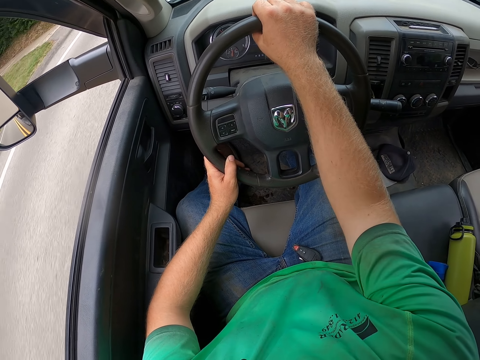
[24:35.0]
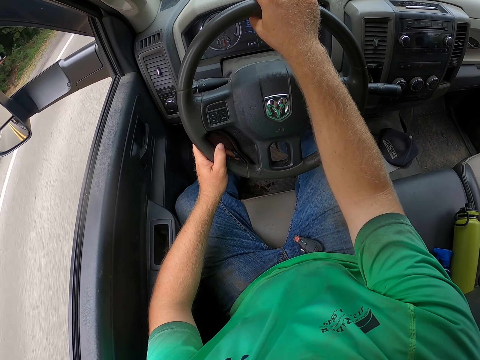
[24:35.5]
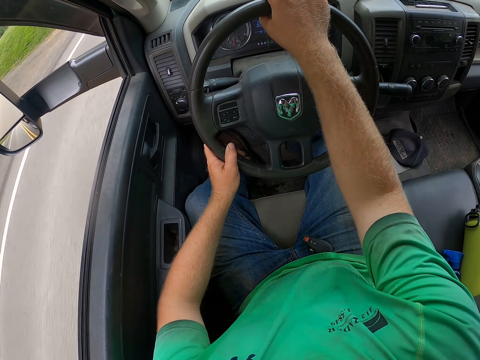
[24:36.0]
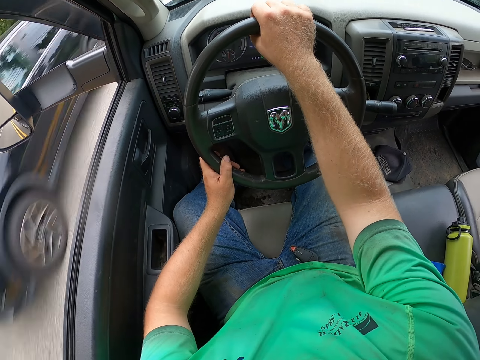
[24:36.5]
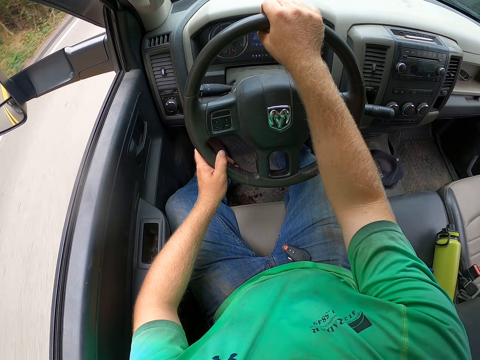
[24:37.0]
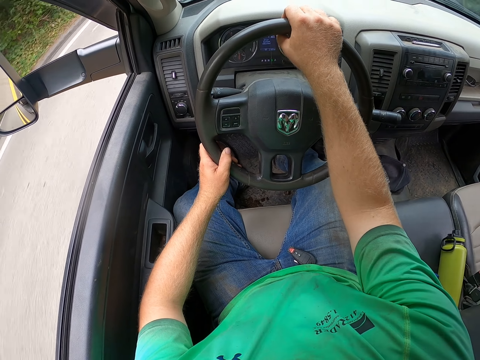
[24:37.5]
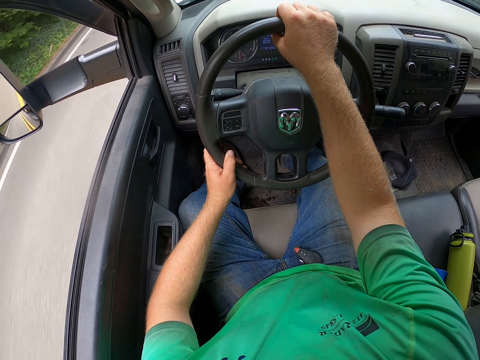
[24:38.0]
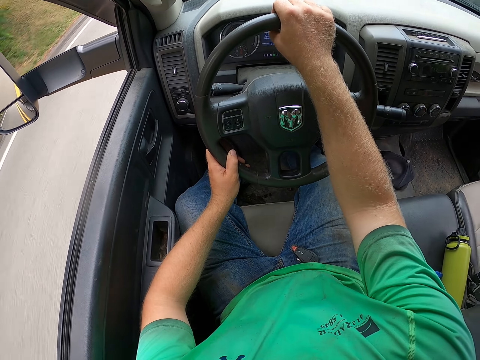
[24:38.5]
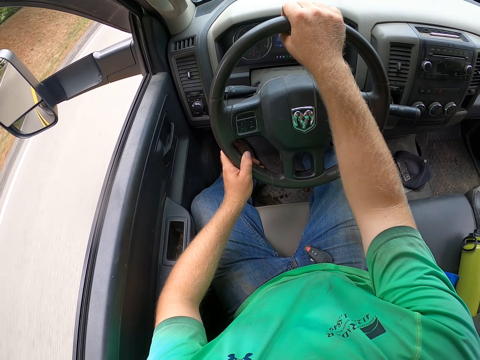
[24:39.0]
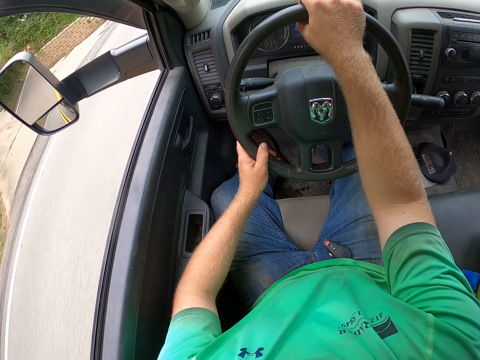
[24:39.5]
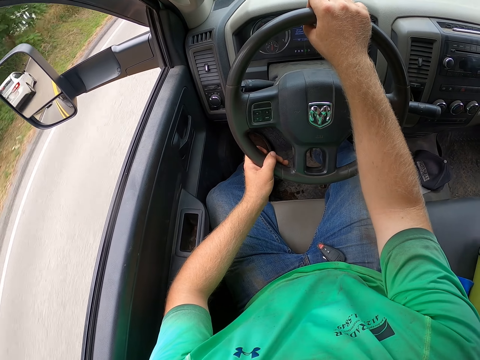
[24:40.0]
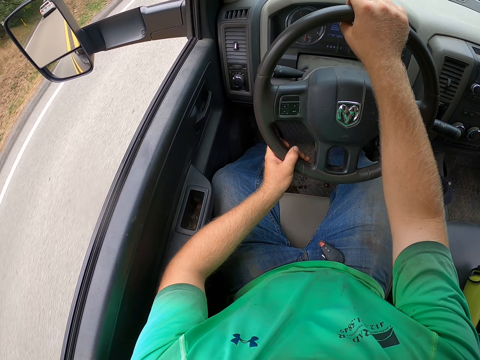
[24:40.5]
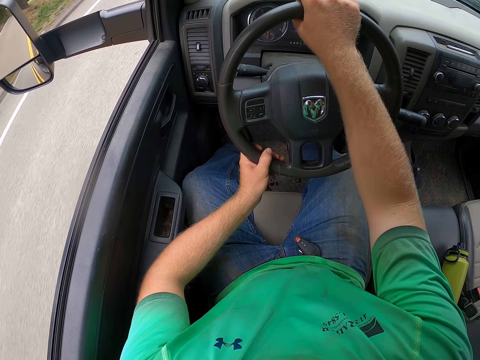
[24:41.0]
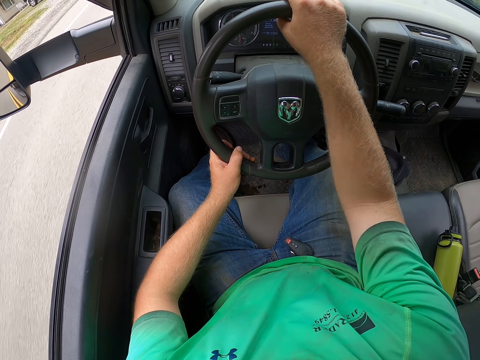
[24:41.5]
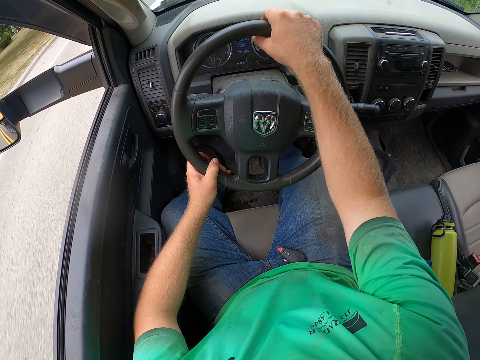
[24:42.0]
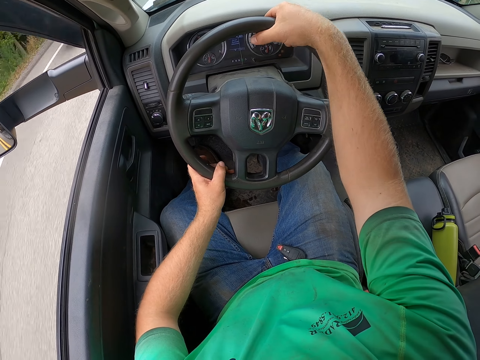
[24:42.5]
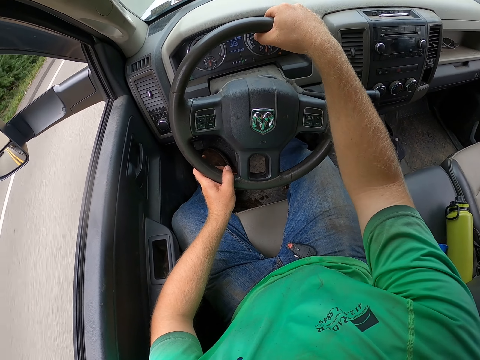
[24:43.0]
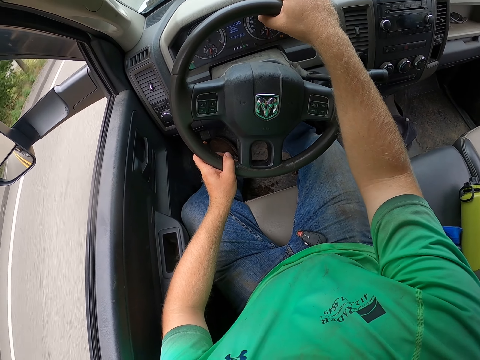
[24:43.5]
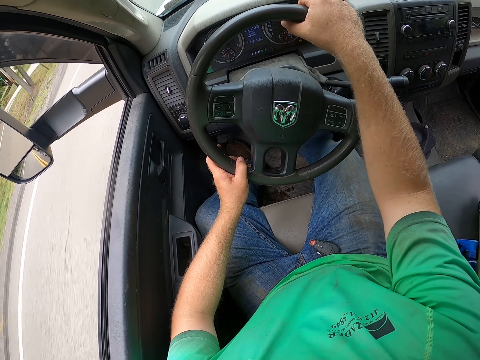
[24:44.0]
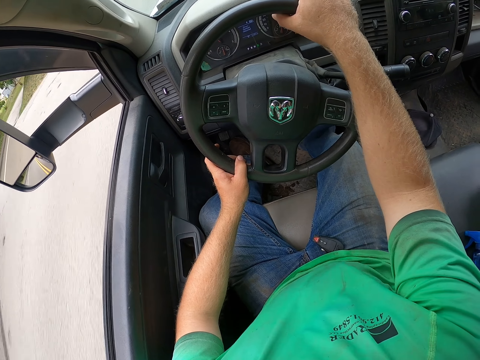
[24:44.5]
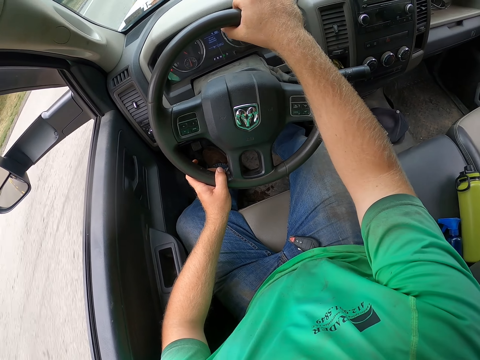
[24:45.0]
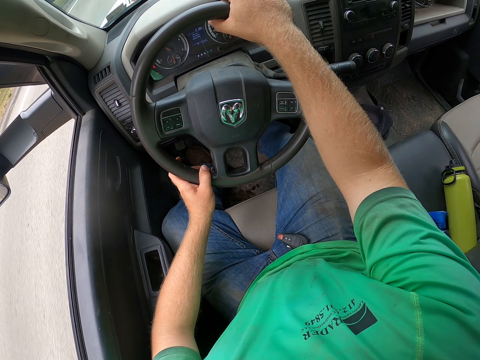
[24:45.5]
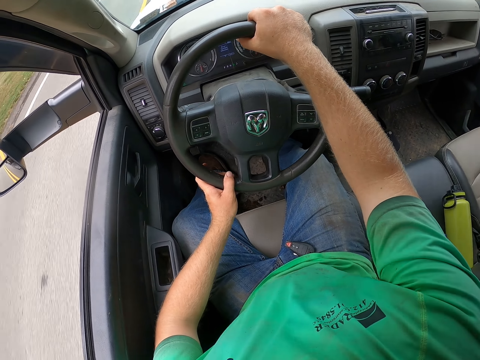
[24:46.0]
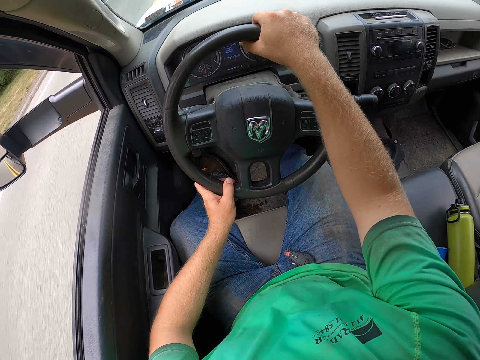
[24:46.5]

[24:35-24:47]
A black SUV drives past the camera wearer. A white car drives past the camera wearer. A grey car drives past the camera wearer.

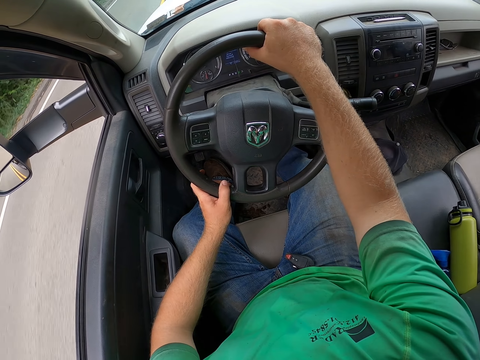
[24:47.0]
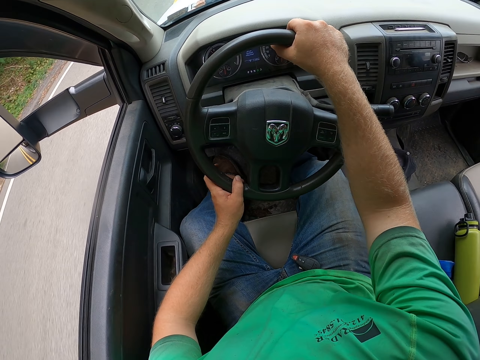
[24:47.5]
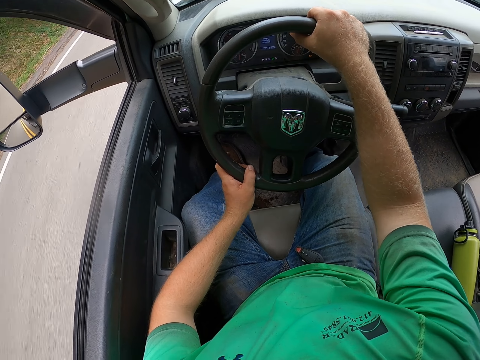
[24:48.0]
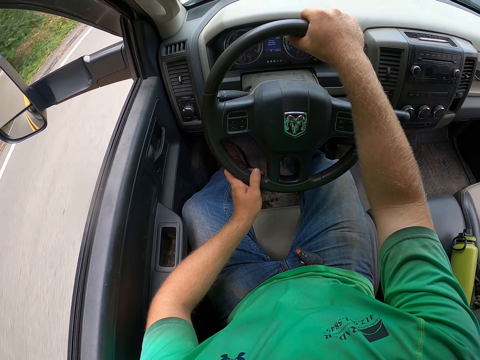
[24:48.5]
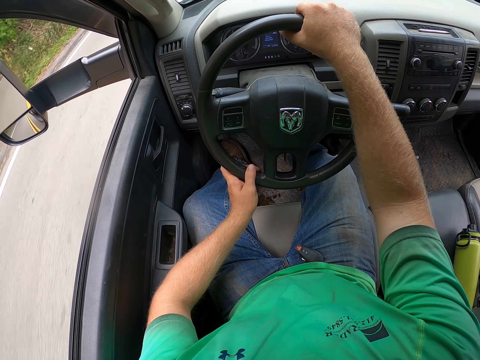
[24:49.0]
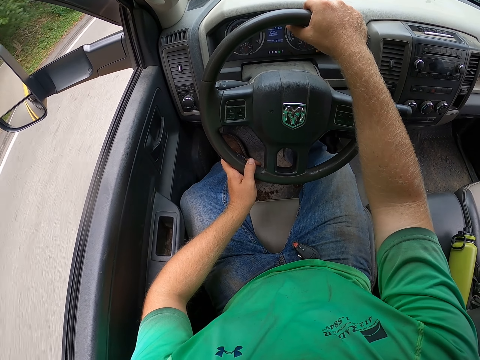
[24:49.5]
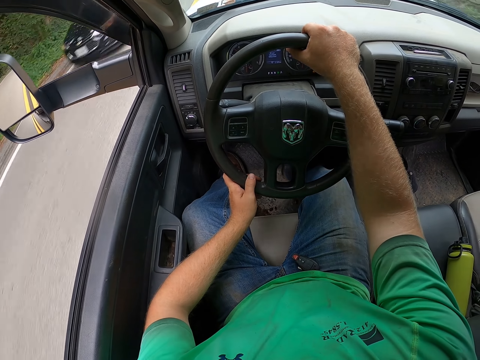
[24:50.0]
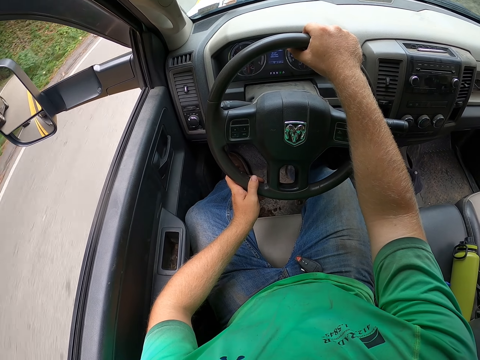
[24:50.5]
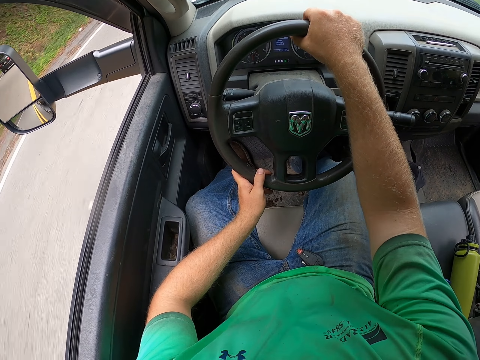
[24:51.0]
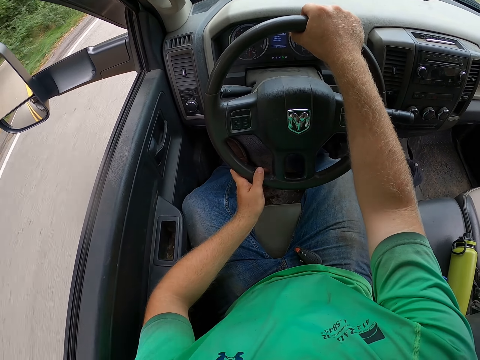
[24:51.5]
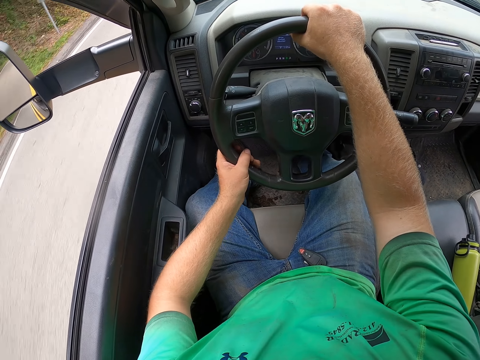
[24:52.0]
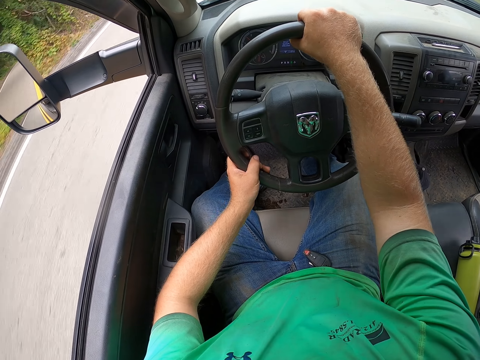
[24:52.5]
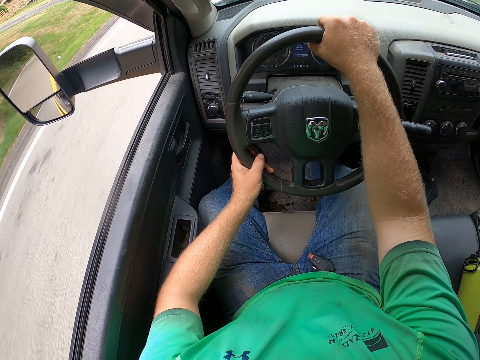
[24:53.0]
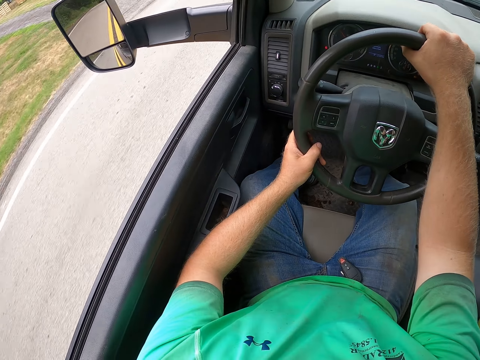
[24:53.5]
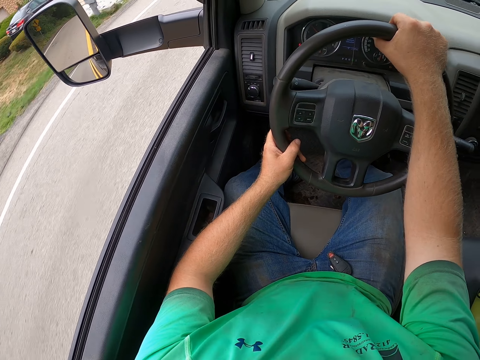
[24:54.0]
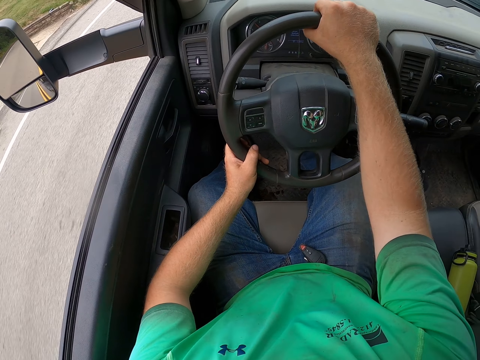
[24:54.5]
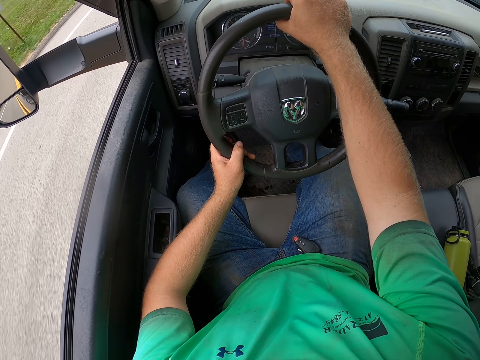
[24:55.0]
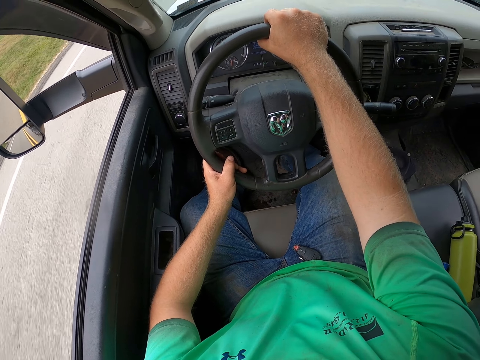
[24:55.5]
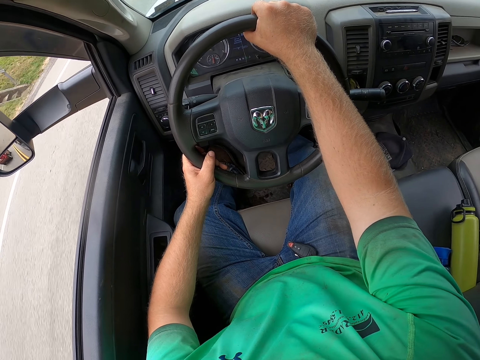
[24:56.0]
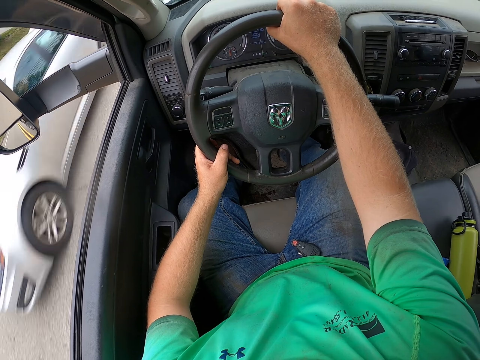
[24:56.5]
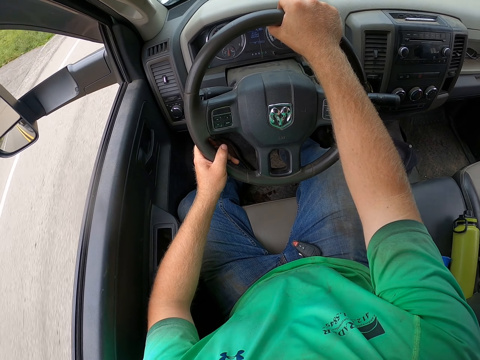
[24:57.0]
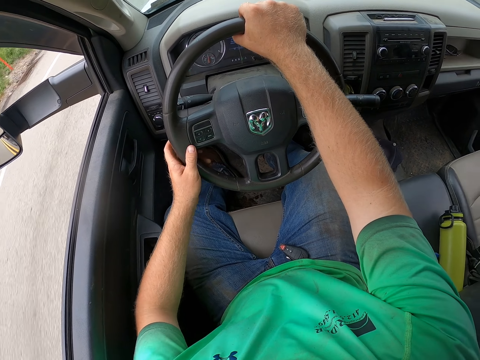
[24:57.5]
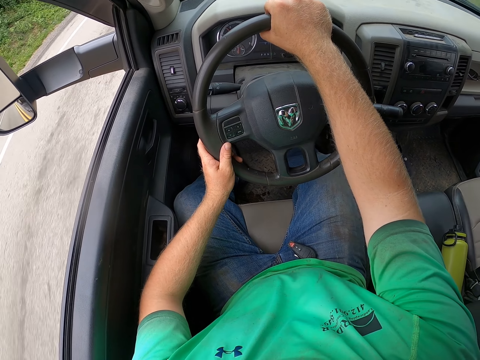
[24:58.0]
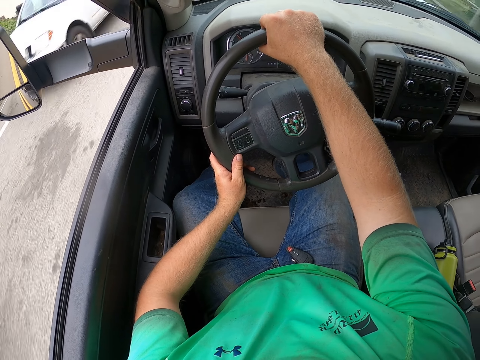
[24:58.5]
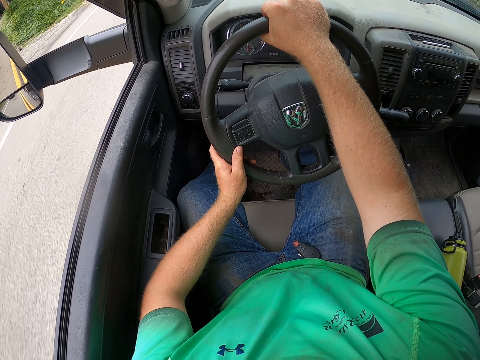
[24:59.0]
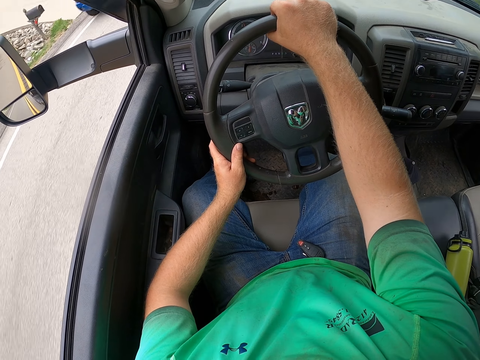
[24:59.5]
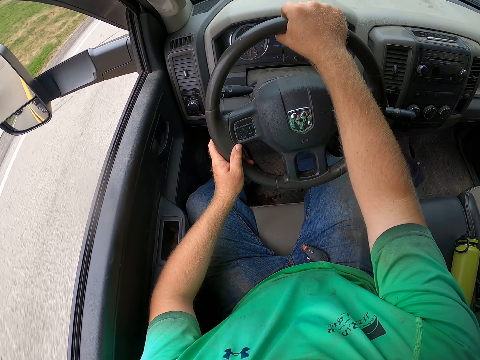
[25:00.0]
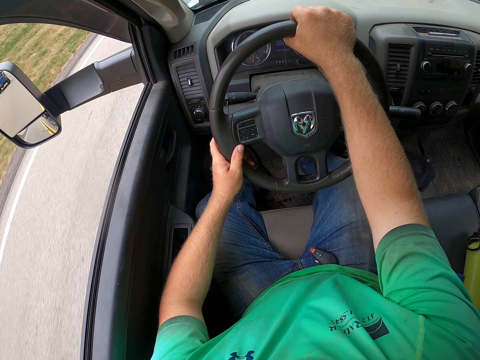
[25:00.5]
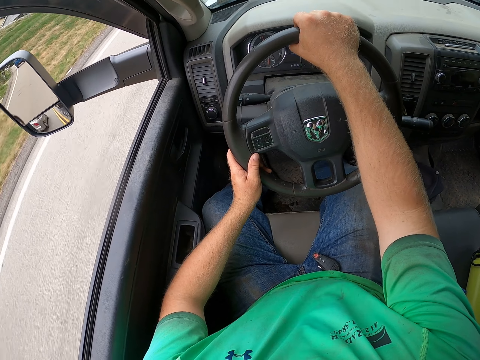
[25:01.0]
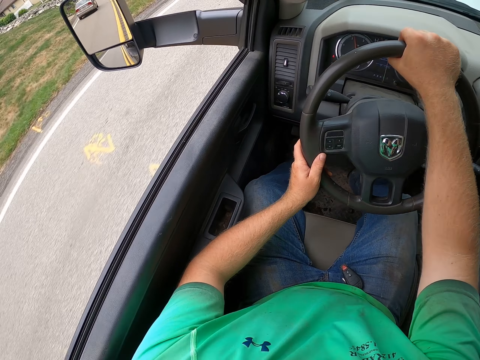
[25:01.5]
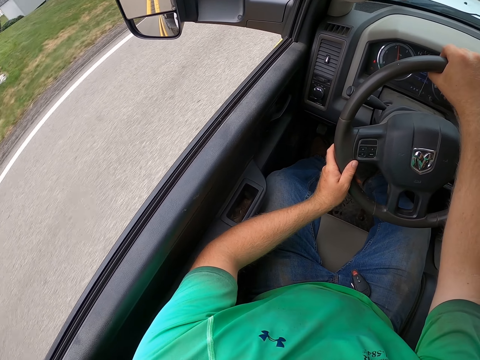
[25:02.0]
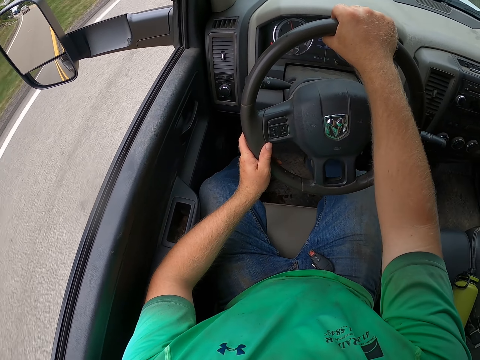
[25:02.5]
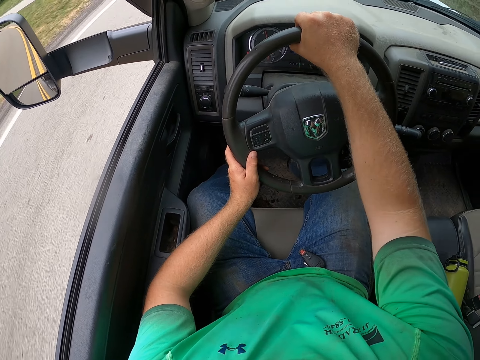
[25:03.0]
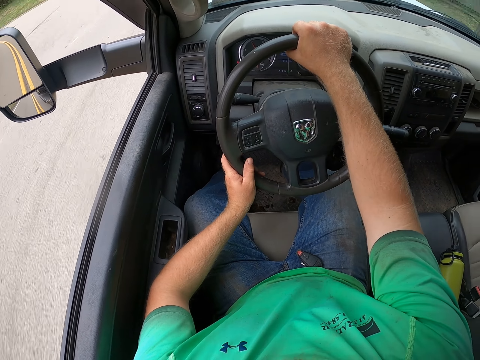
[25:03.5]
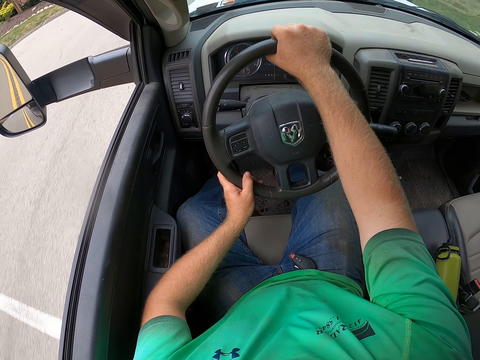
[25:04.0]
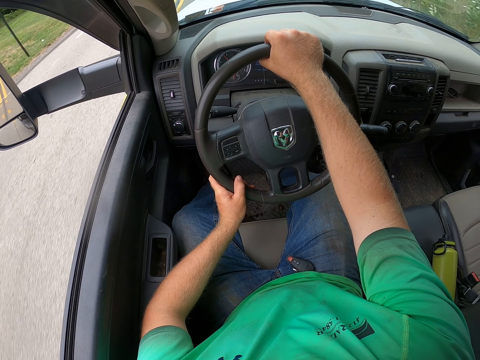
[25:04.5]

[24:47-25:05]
A black car drives past the camera wearer. A red car drives past the camera wearer. A silver car drives past the camera wearer. A white truck drives past the camera wearer. A blue truck drives past the camera wearer. A silver car drives past the camera wearer.
